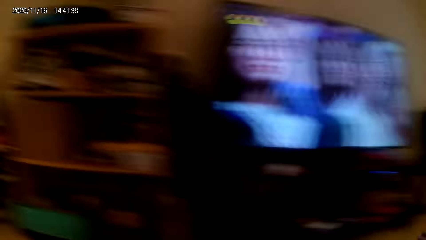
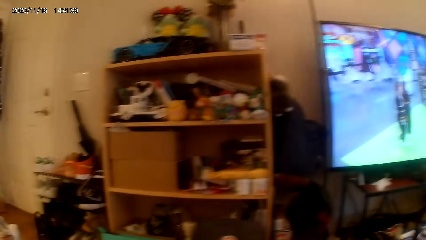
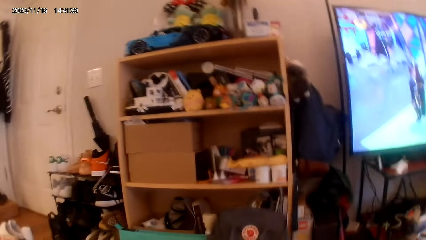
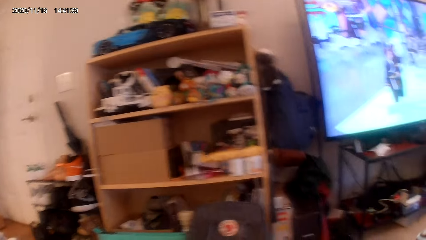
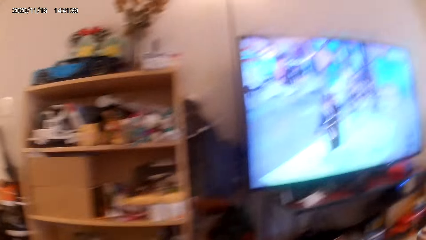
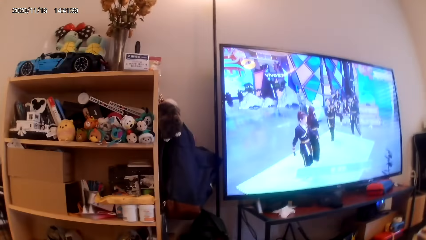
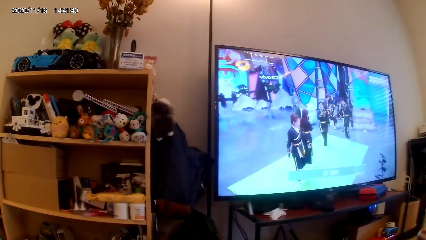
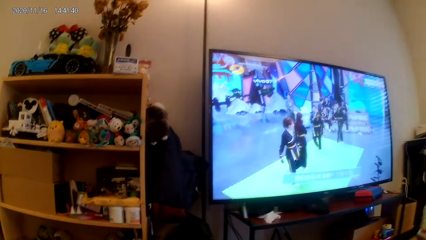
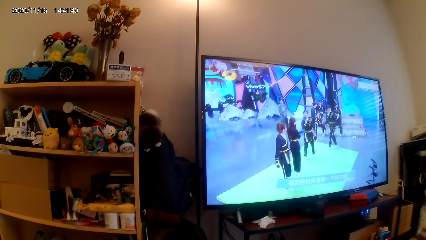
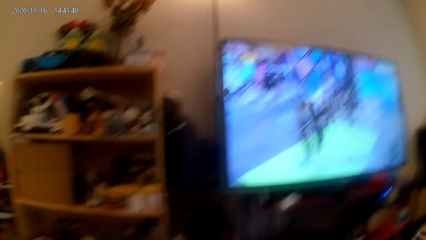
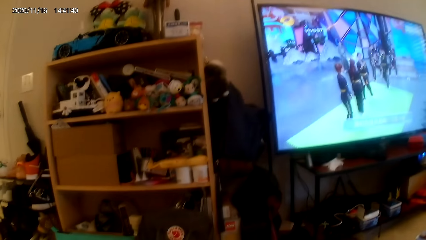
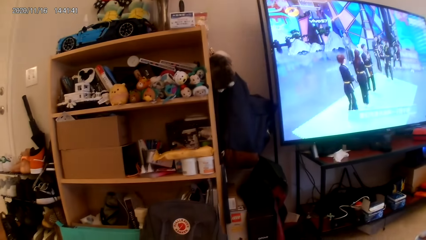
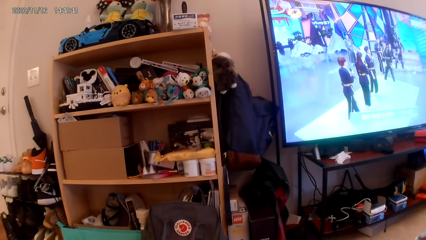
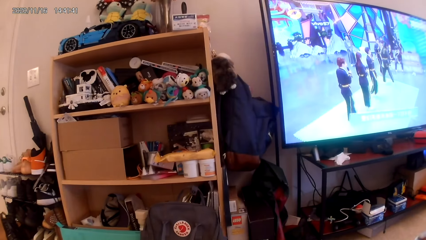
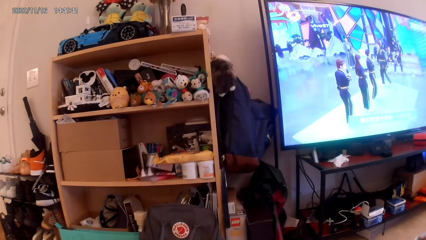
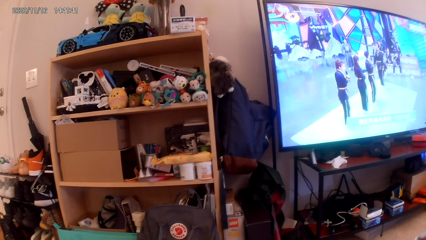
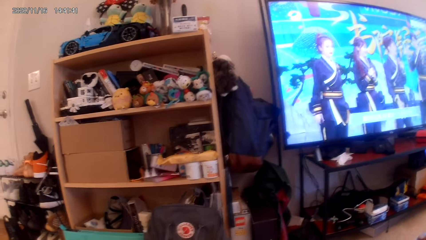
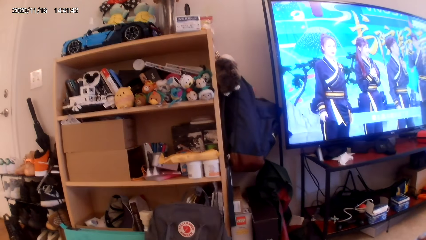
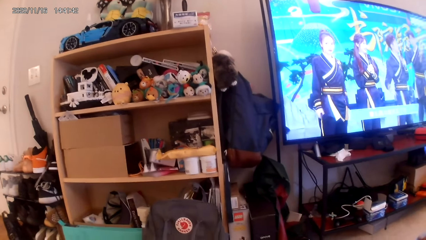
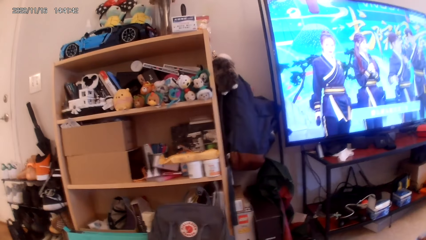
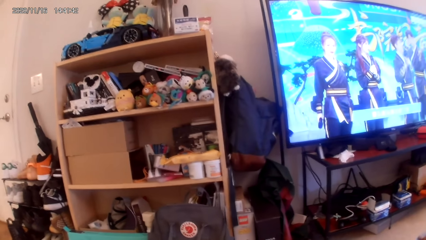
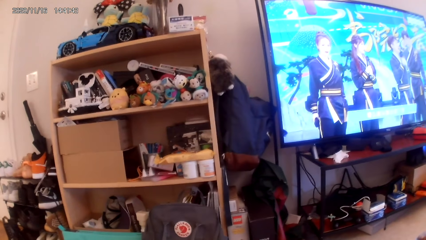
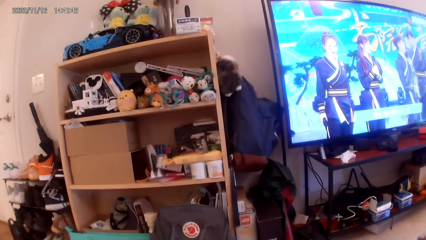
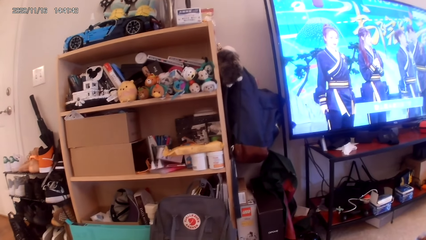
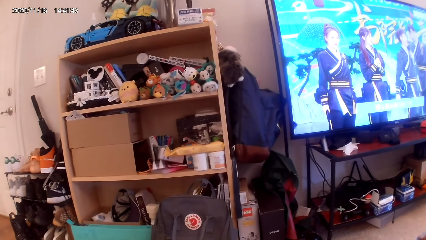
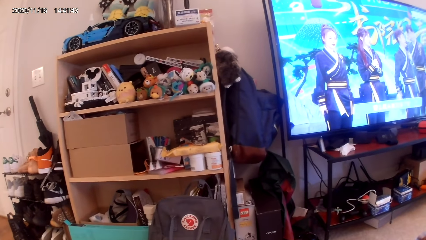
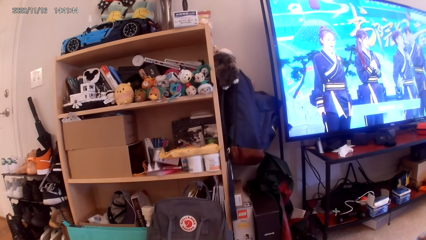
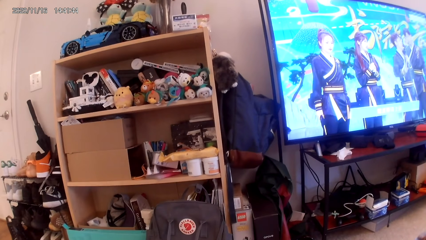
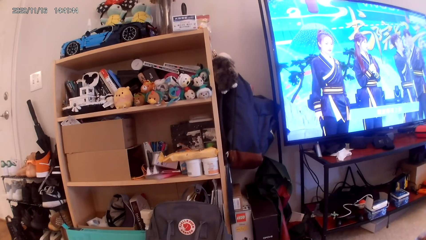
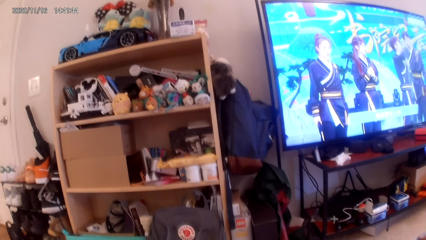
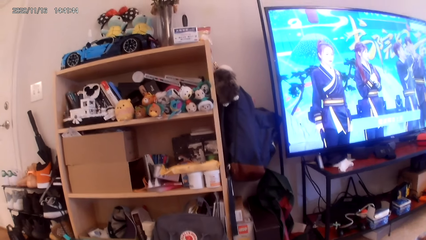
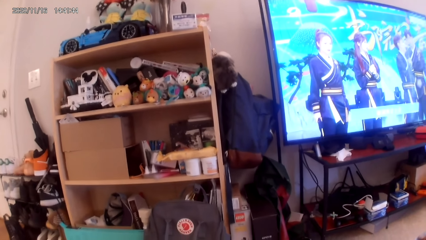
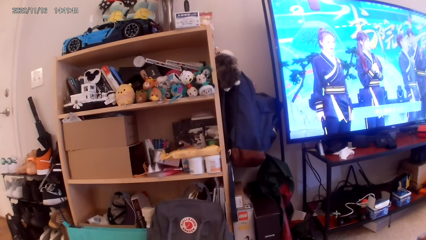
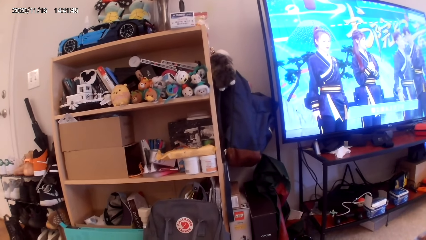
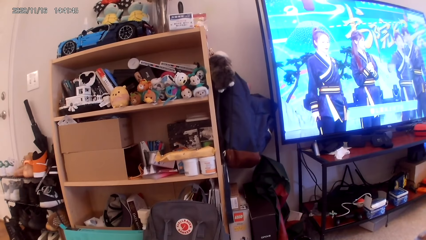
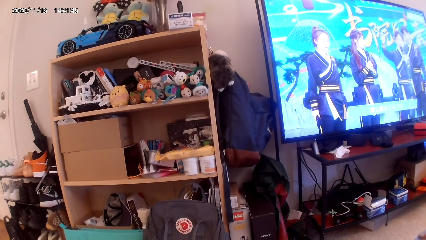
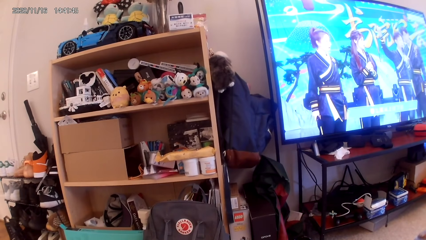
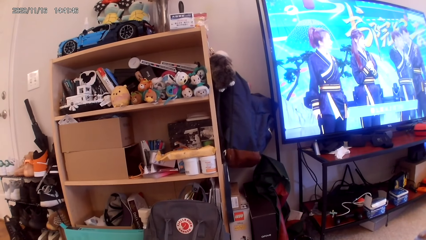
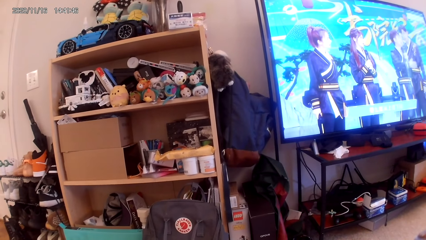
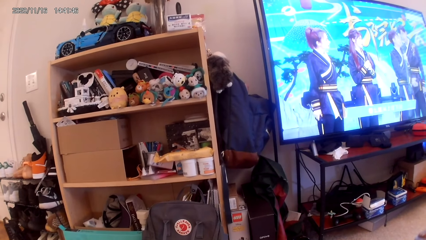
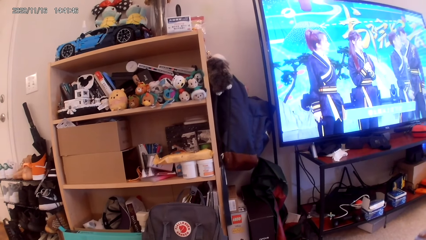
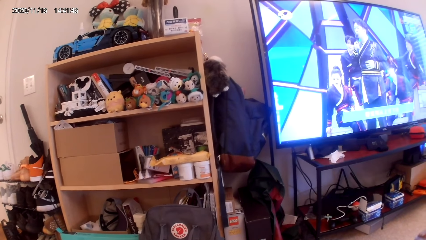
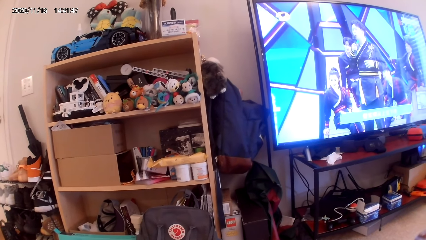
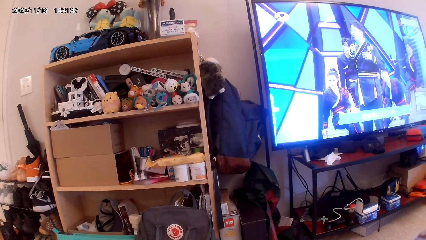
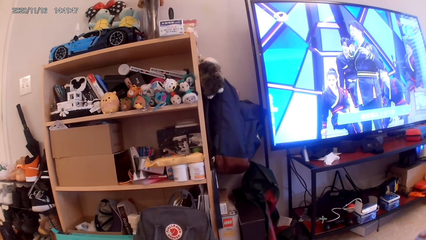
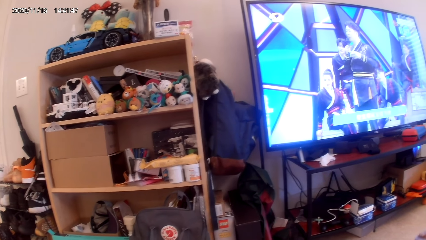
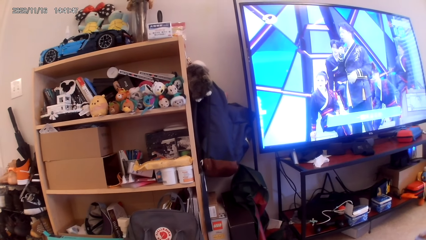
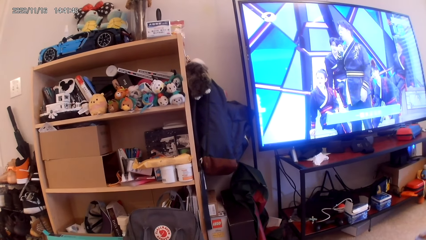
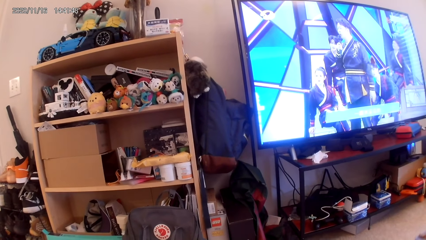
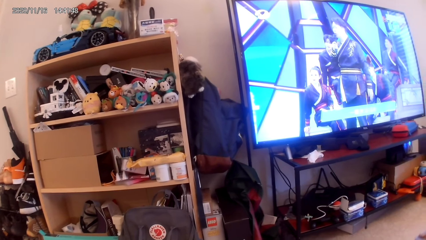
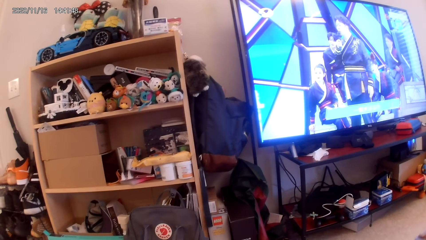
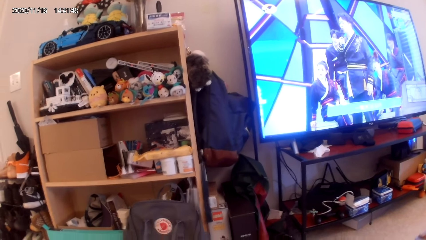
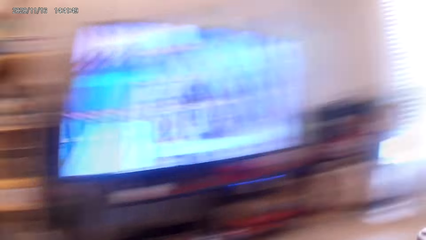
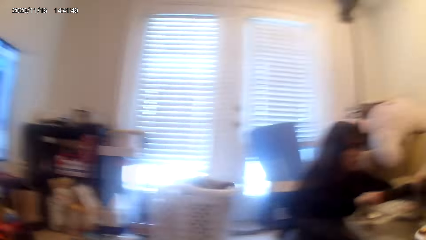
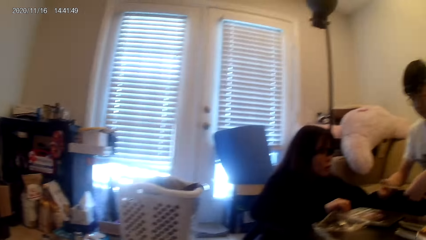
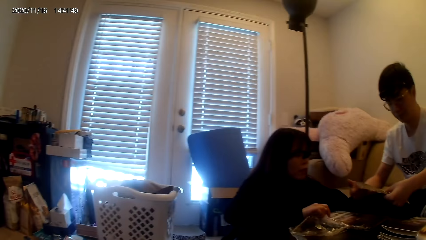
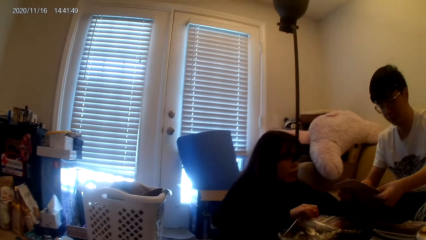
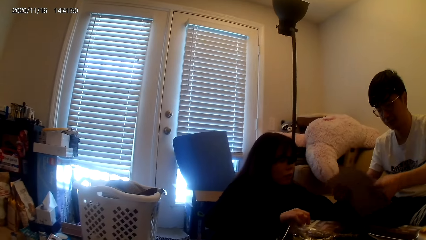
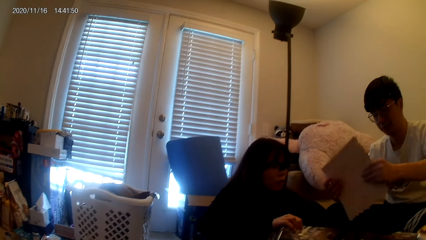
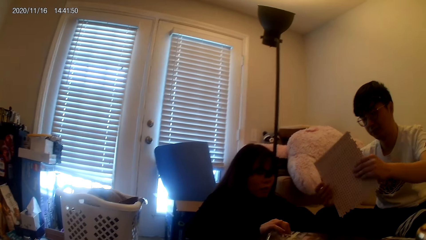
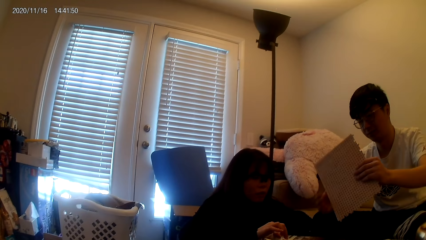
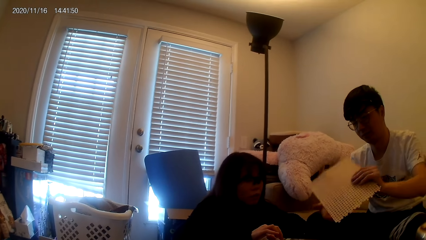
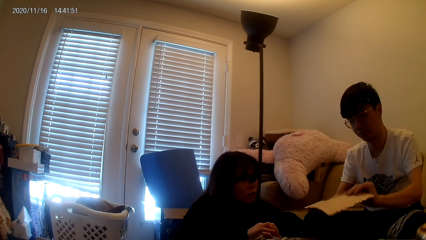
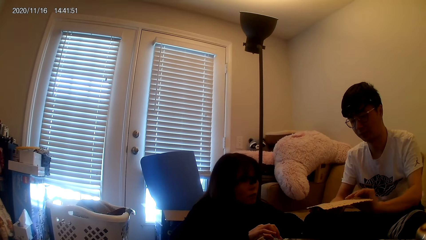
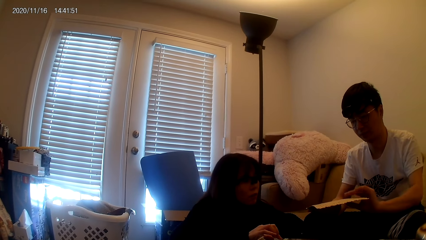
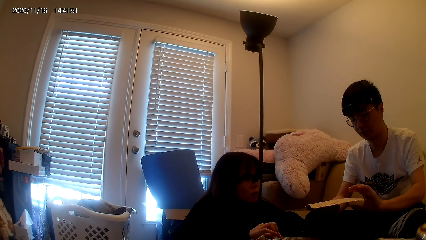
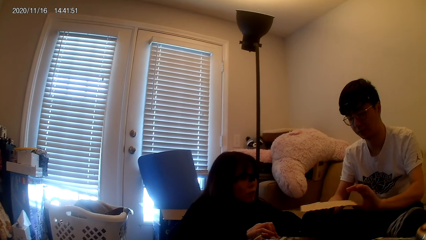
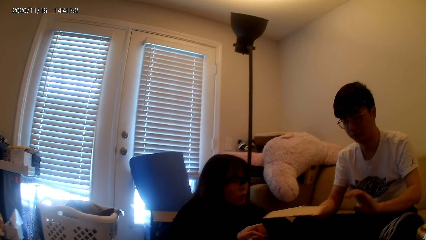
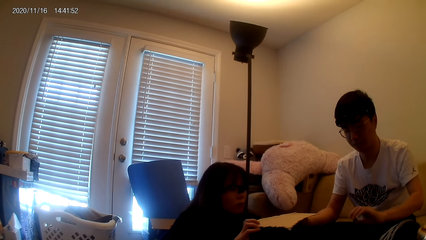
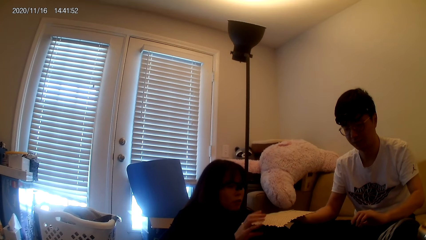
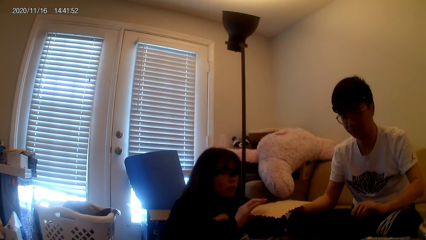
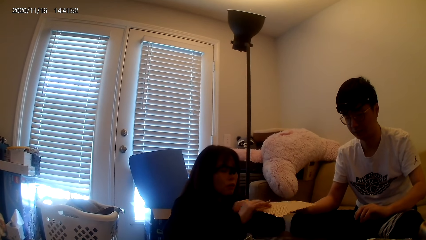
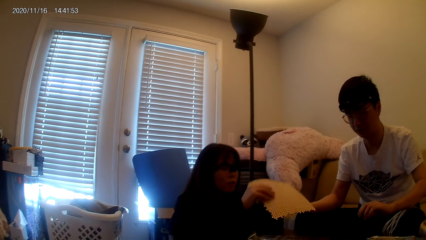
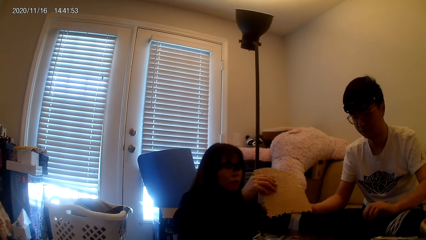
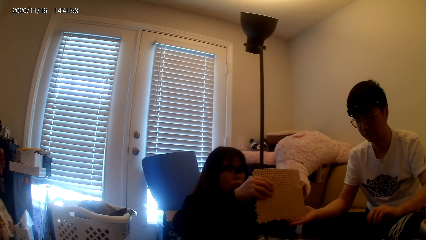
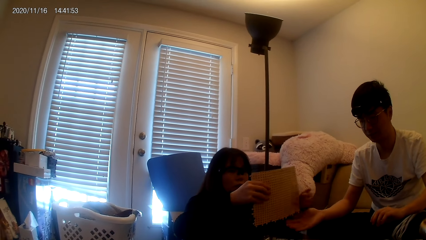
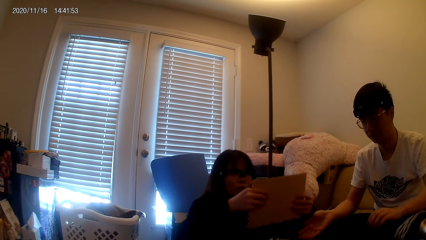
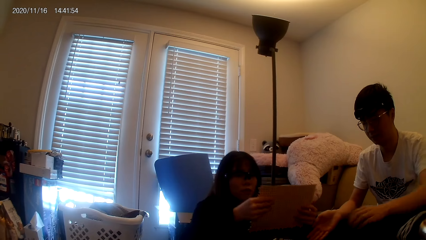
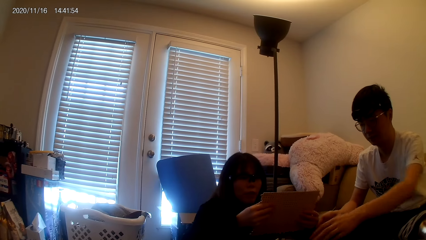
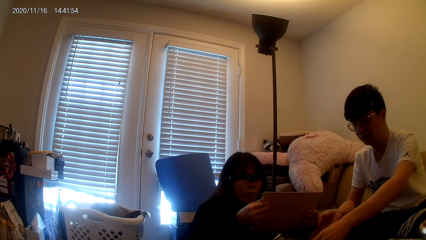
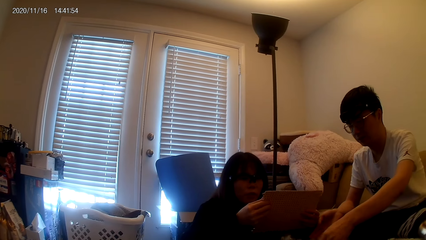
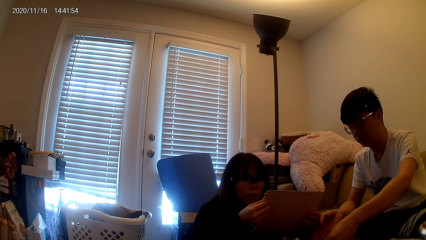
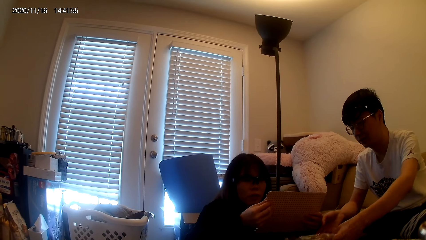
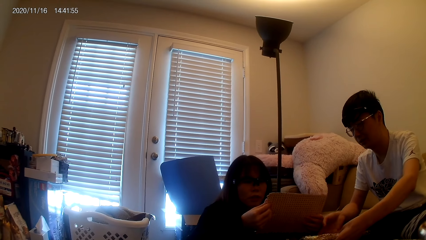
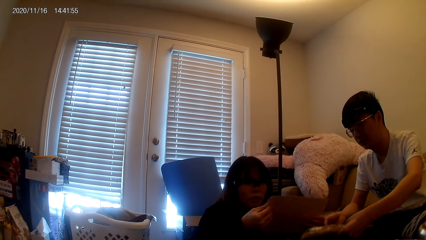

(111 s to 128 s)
A person passes the puzzle game kit to another person. The other person holds the puzzle game kit.
